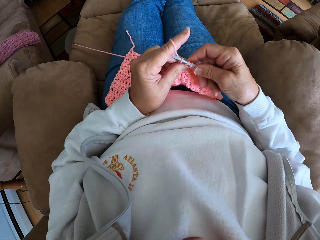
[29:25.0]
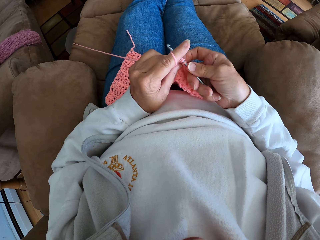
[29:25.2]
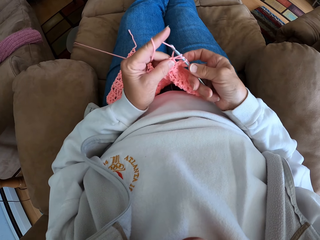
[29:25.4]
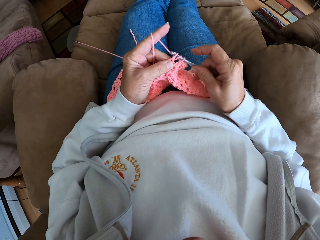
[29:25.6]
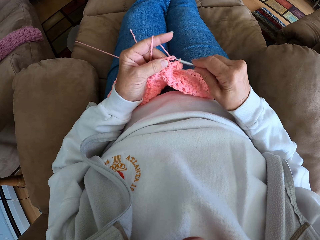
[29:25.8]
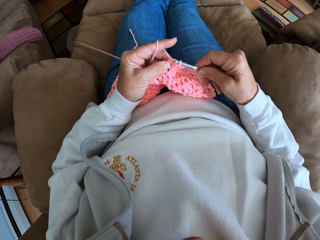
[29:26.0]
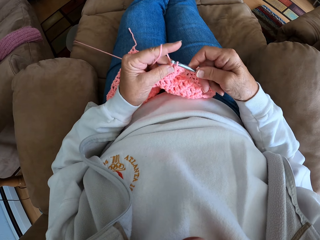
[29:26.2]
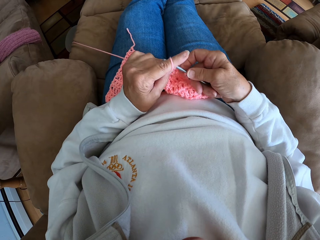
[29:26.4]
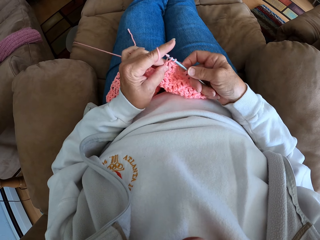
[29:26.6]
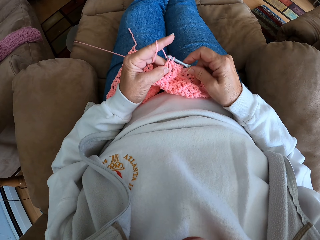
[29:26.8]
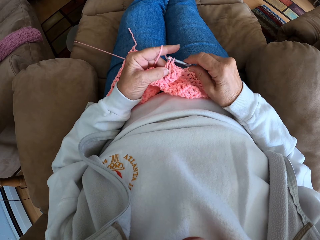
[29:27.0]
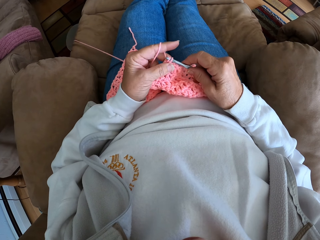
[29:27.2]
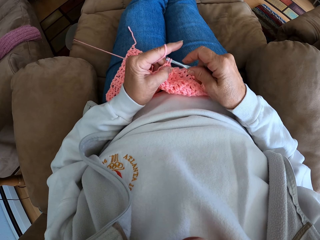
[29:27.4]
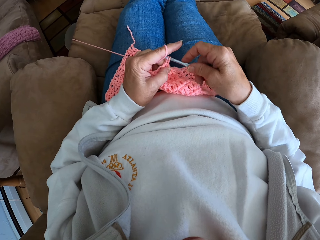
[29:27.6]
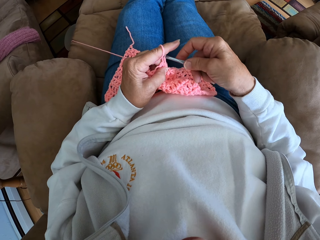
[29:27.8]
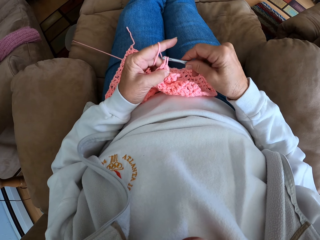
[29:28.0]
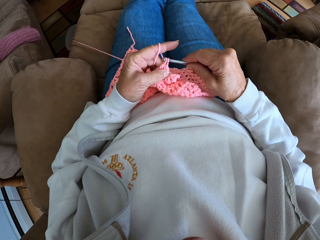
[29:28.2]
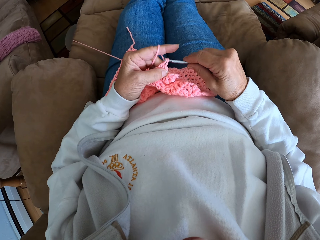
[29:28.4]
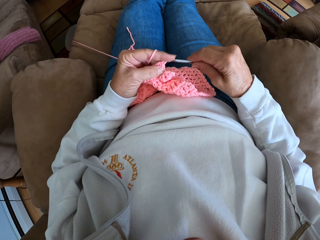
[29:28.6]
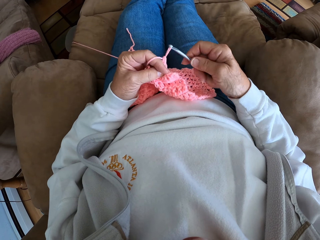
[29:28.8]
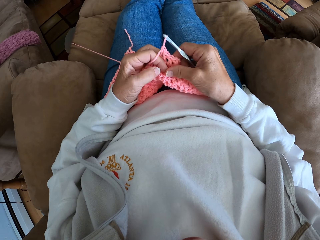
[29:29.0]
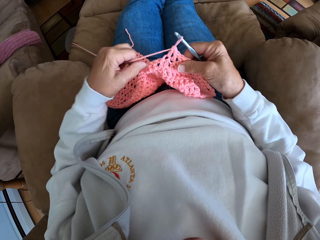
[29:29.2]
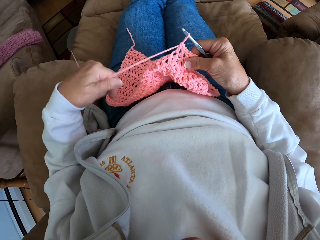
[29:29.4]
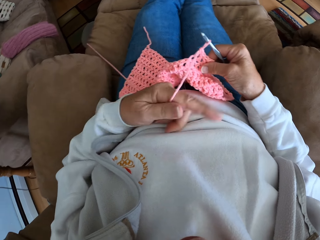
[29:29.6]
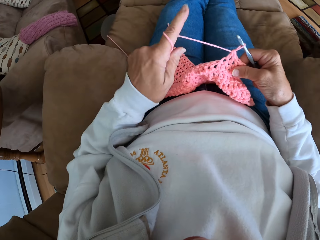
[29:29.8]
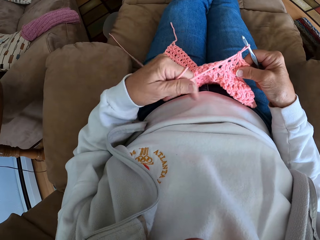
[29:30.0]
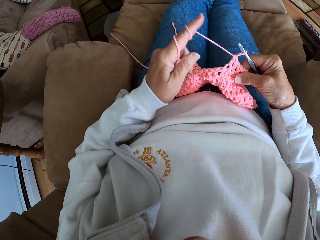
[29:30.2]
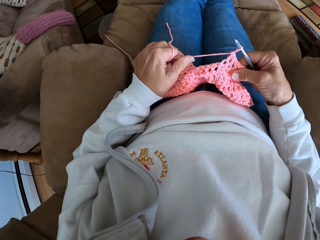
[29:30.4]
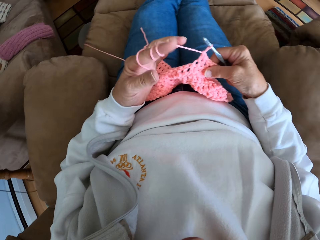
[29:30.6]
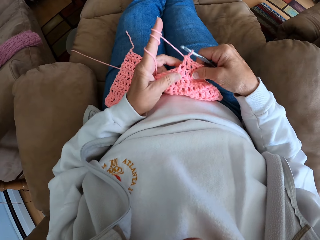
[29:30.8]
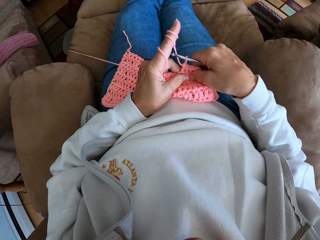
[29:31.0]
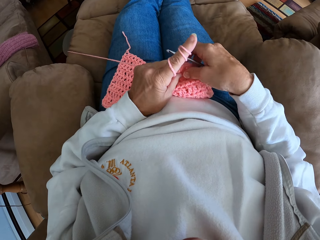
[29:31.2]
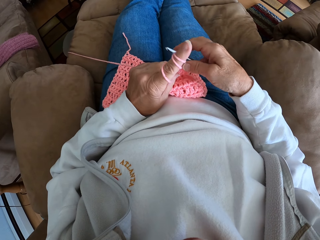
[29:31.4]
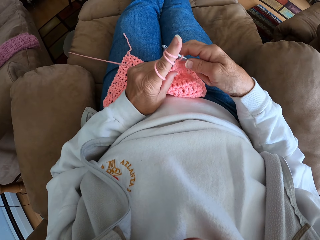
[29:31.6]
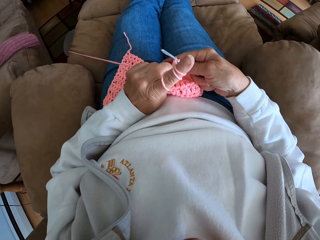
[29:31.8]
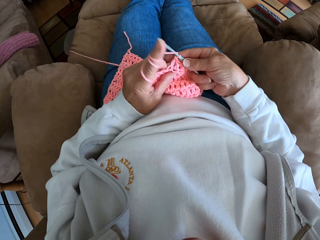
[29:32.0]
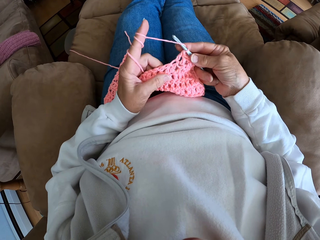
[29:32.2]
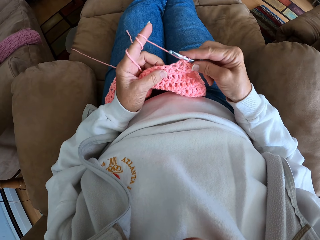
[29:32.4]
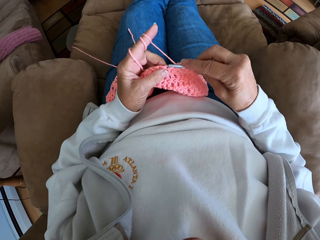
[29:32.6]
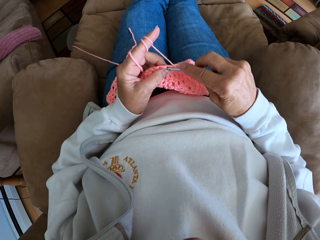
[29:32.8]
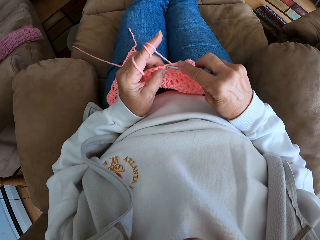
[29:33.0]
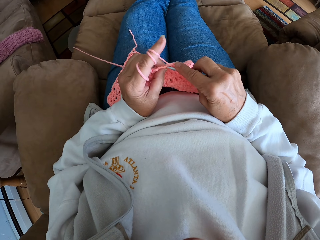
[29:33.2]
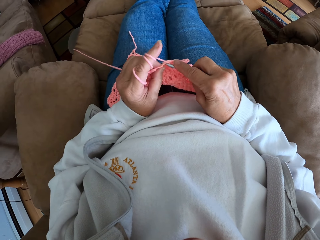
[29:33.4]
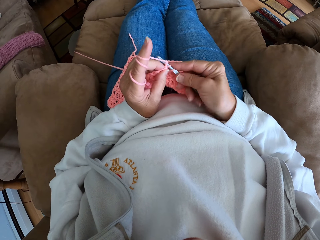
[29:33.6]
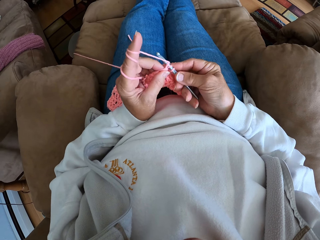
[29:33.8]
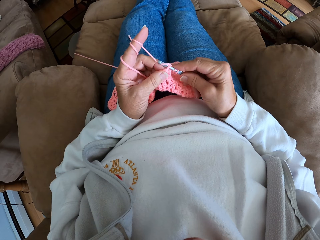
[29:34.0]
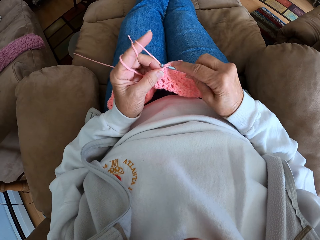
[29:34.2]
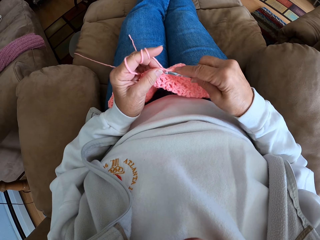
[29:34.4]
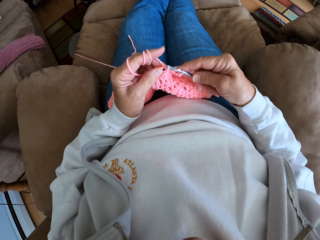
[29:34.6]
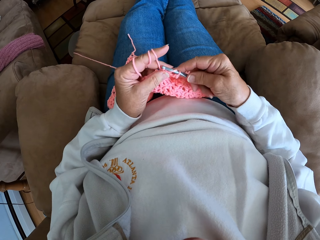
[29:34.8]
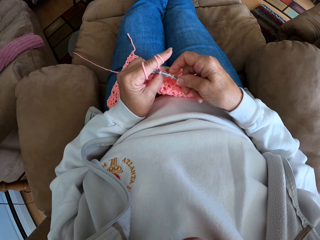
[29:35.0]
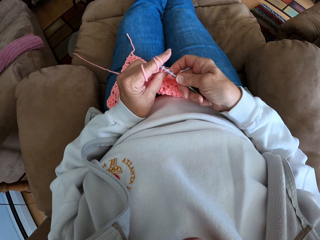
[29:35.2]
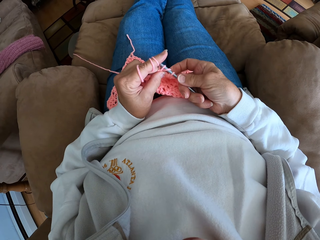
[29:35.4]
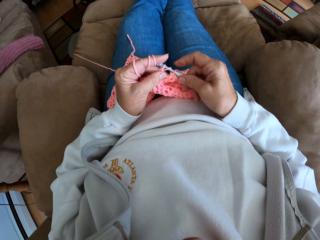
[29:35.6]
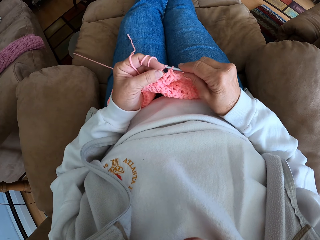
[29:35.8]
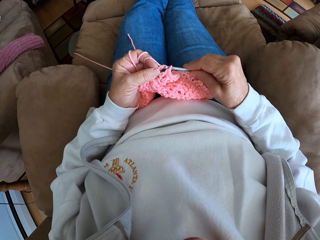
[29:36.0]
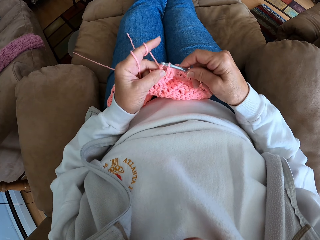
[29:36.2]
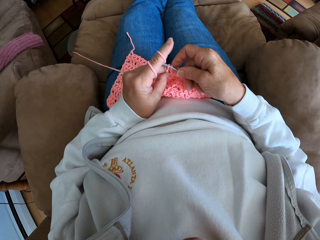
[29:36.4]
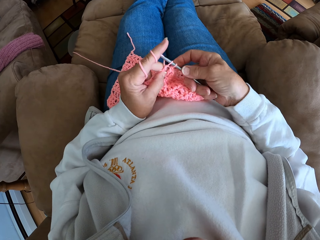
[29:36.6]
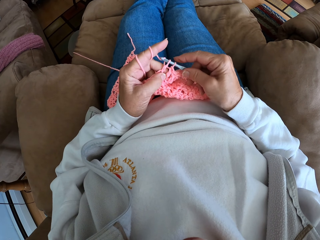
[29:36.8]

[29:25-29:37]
The camera wearer adjusts the yarn with her hands. She crochets the yarn.

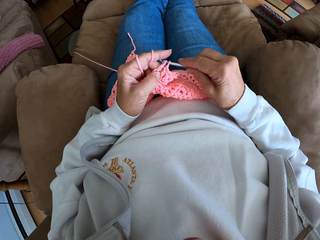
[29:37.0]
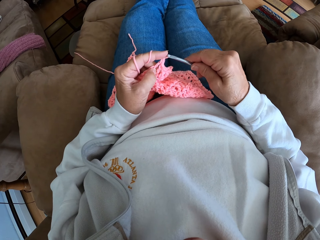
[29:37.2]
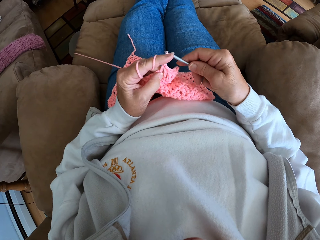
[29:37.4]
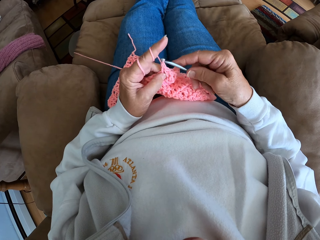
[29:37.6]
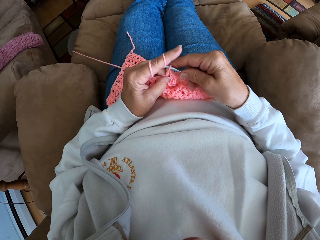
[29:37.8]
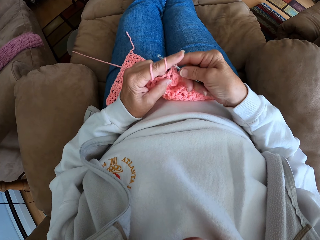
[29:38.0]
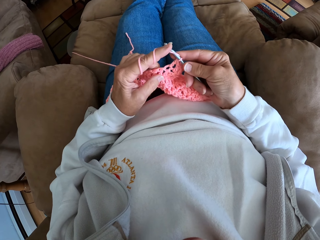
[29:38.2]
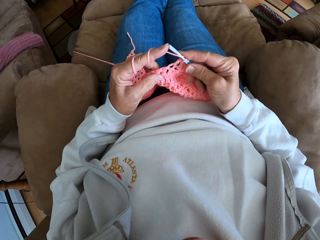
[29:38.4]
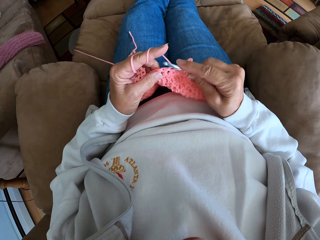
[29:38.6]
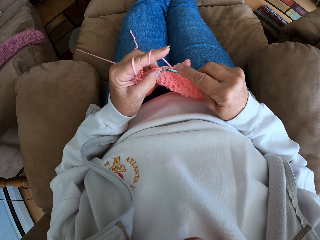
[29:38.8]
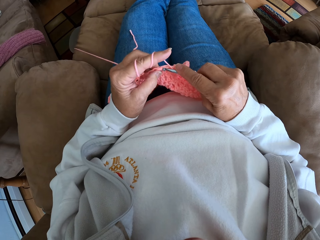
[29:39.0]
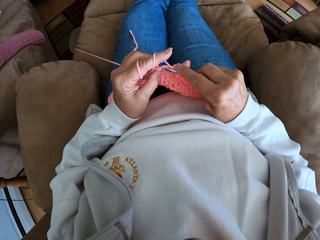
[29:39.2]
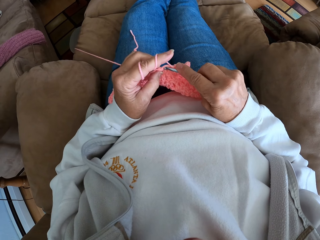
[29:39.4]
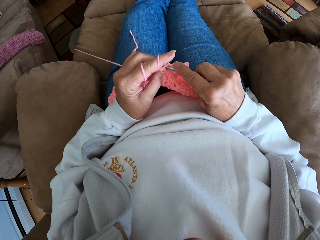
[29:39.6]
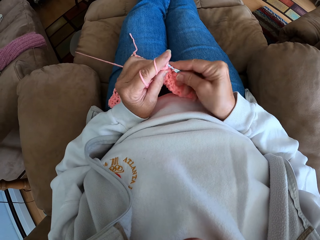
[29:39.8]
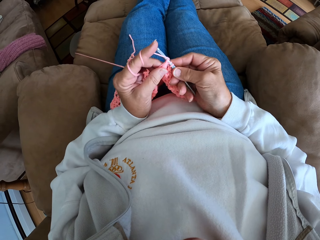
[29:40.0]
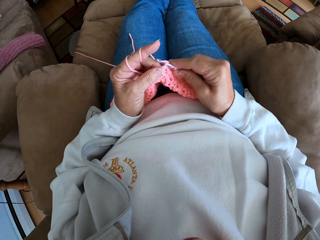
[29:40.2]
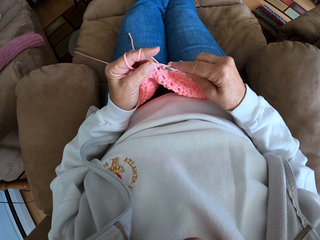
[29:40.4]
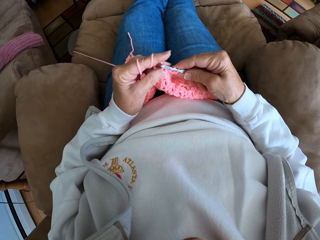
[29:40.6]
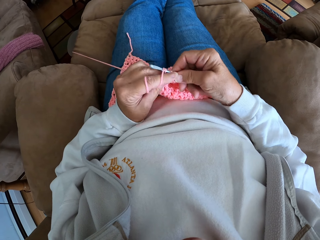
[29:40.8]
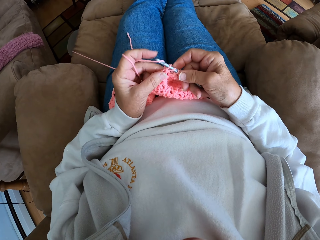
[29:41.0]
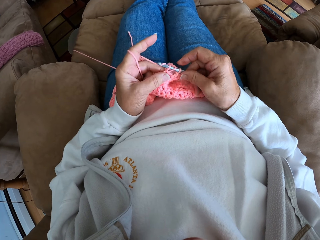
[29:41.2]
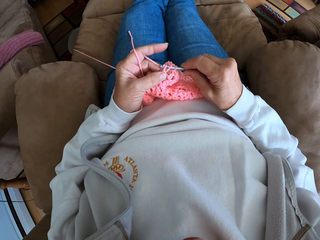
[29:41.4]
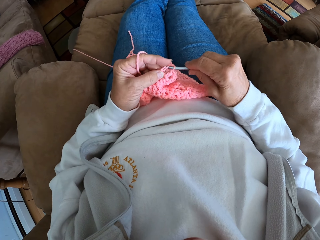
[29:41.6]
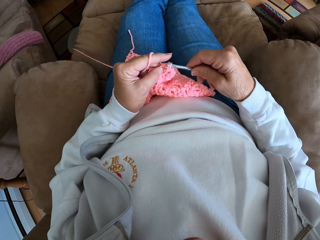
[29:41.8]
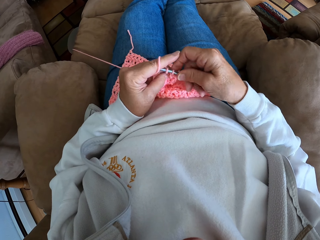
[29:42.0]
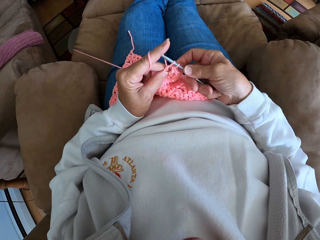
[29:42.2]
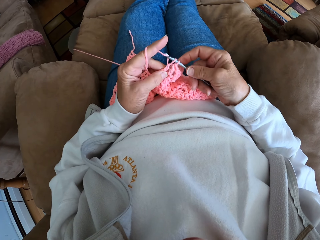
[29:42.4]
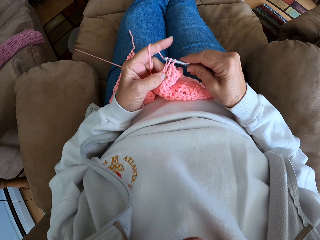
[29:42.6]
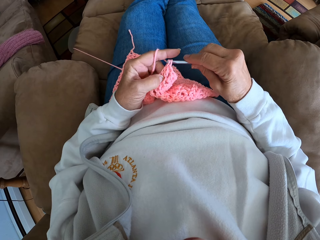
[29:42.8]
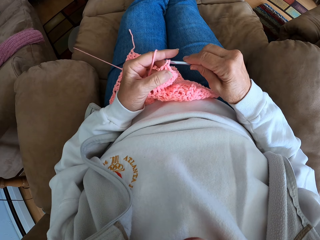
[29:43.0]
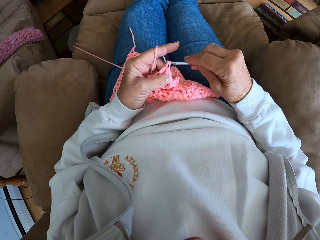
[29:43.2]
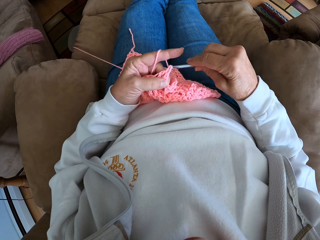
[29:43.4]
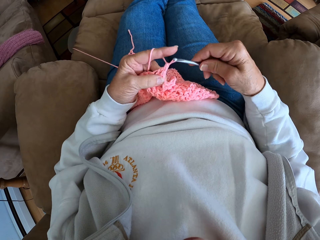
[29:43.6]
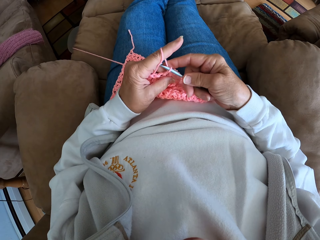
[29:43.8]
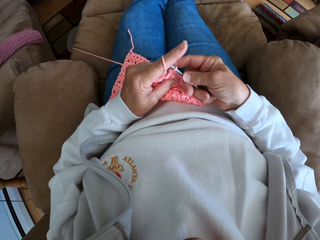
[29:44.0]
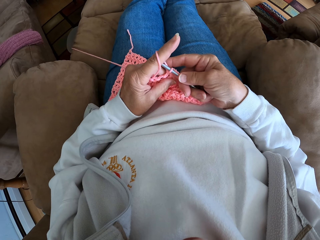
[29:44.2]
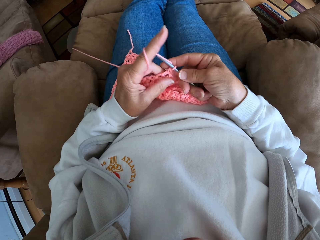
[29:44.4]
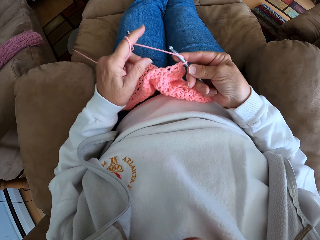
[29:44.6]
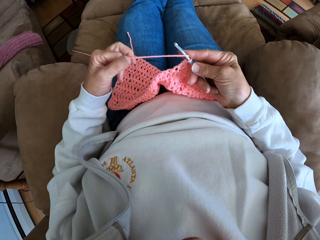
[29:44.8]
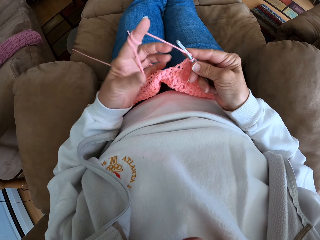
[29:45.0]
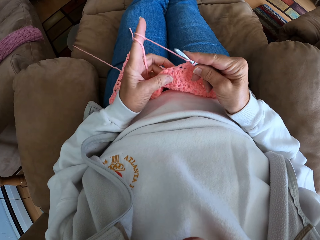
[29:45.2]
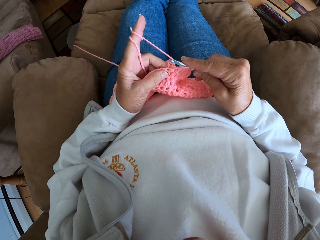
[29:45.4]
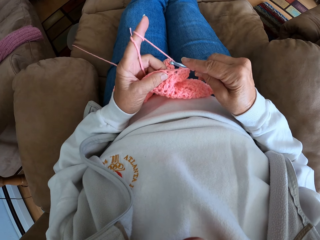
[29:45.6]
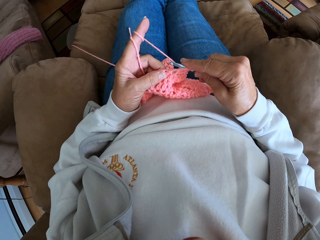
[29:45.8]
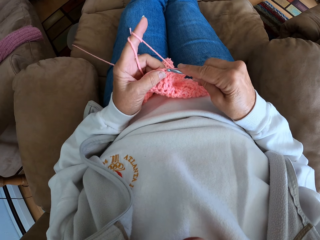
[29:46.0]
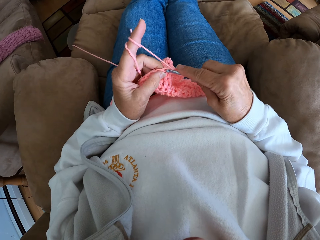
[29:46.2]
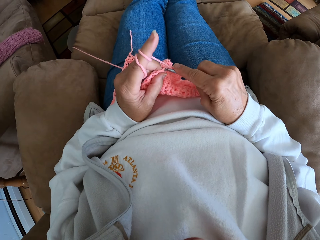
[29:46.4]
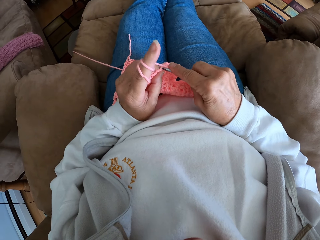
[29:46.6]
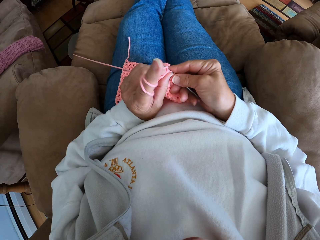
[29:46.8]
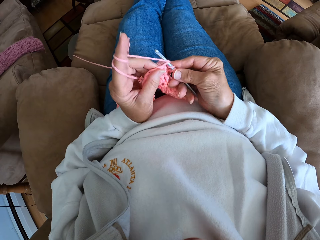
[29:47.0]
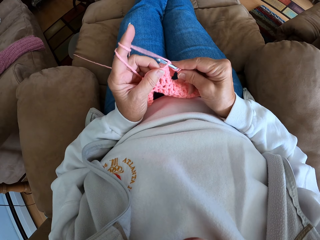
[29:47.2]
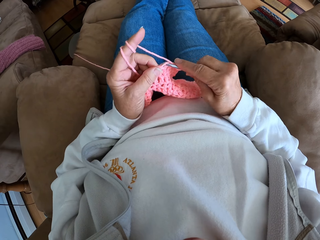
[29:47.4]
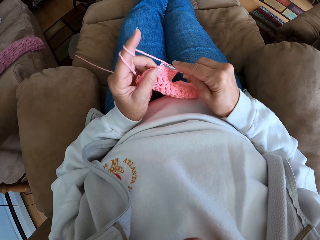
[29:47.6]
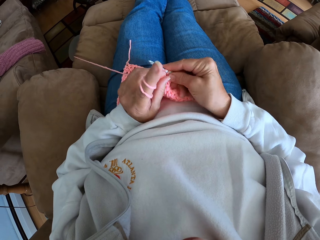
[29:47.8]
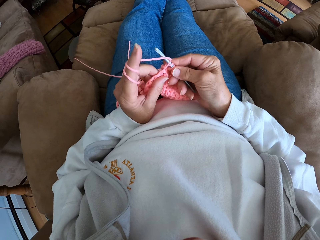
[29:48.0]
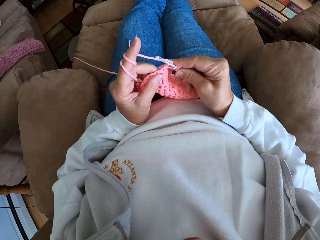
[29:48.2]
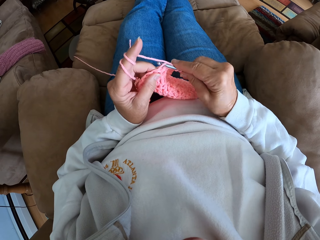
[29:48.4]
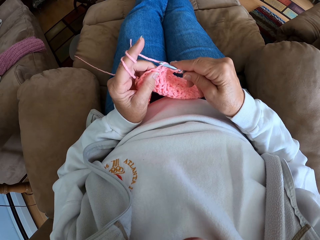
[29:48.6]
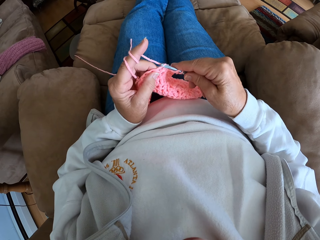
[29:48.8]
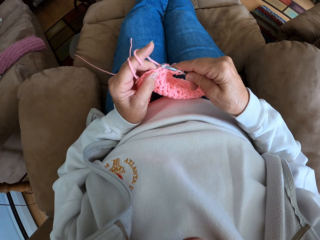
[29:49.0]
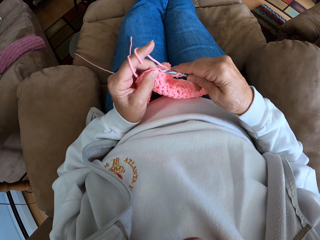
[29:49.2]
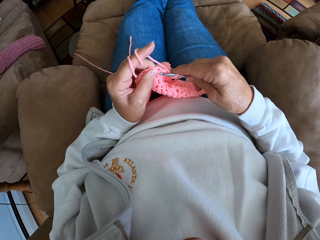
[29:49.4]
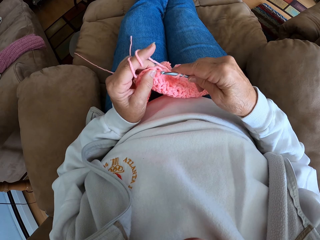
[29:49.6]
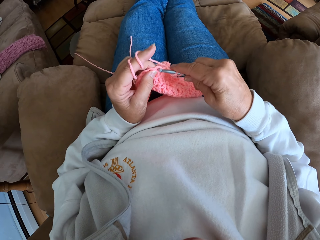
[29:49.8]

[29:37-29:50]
The camera wearer adjusts the yarn with her hands. She crochets the yarn.
